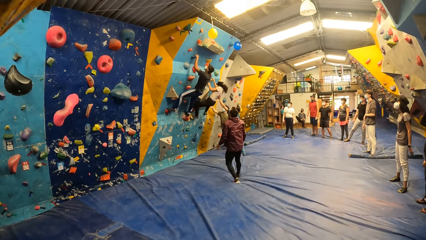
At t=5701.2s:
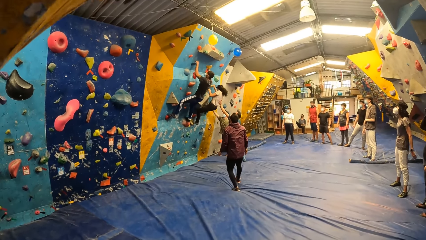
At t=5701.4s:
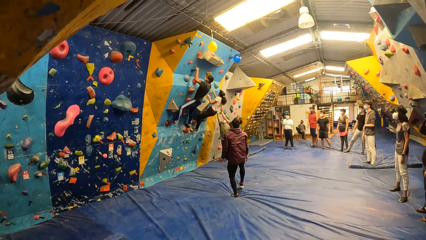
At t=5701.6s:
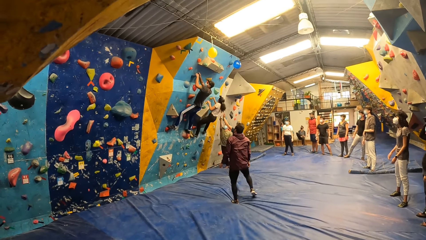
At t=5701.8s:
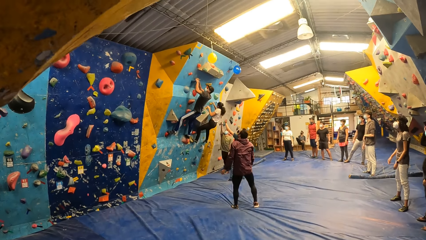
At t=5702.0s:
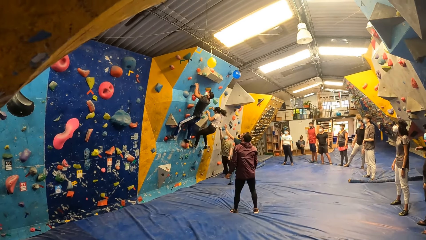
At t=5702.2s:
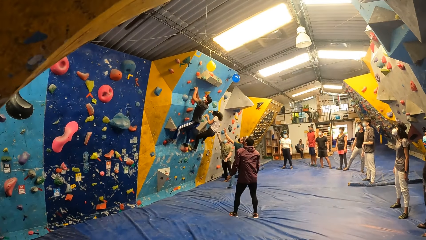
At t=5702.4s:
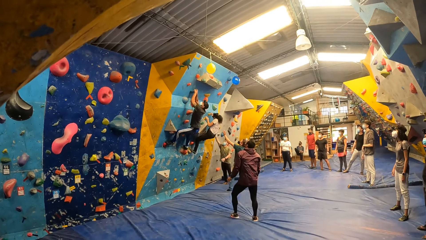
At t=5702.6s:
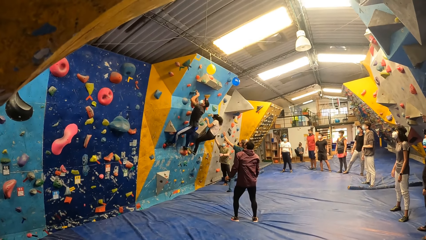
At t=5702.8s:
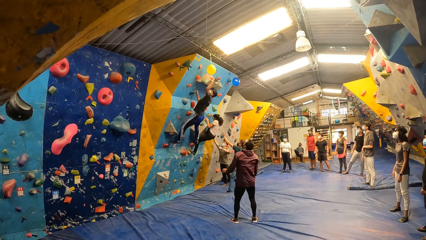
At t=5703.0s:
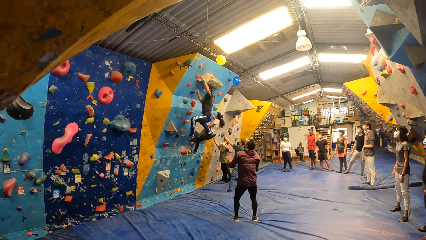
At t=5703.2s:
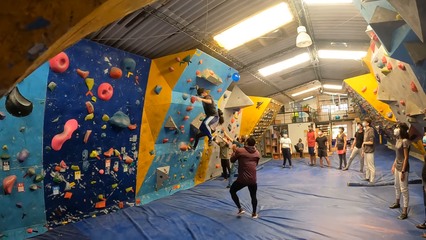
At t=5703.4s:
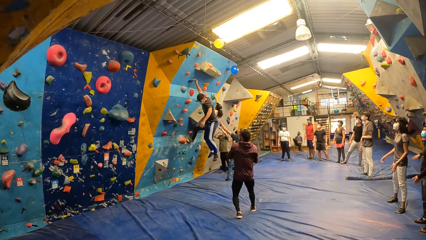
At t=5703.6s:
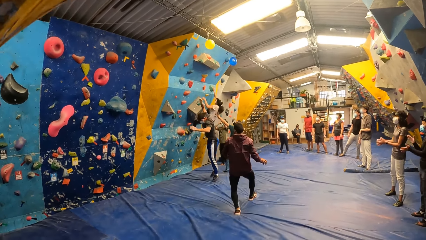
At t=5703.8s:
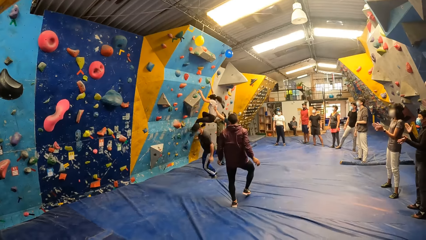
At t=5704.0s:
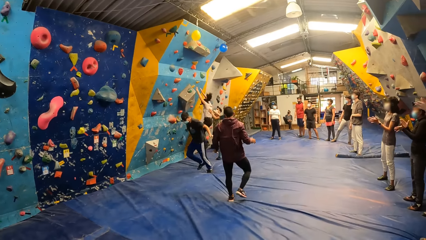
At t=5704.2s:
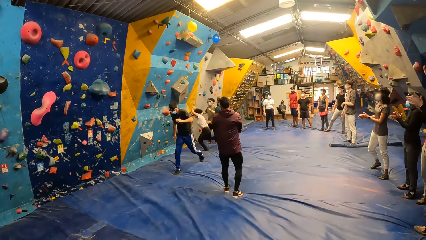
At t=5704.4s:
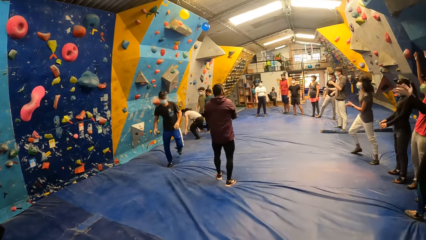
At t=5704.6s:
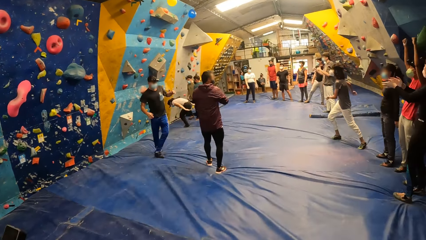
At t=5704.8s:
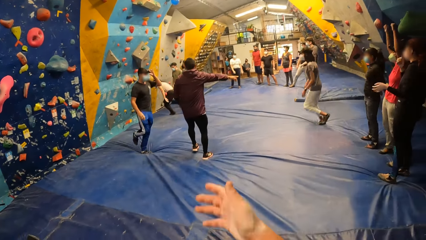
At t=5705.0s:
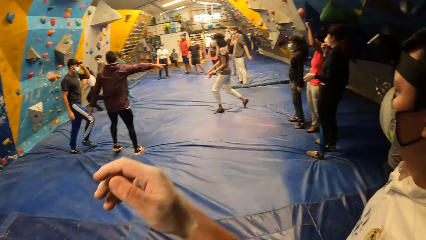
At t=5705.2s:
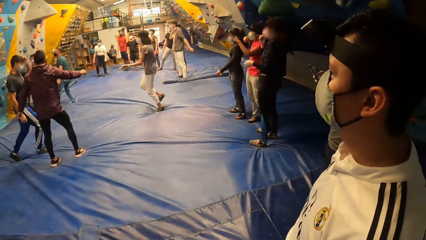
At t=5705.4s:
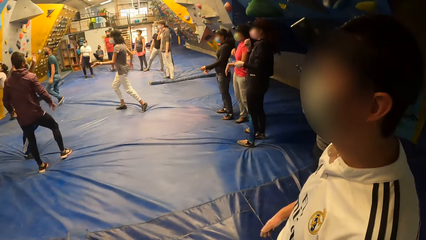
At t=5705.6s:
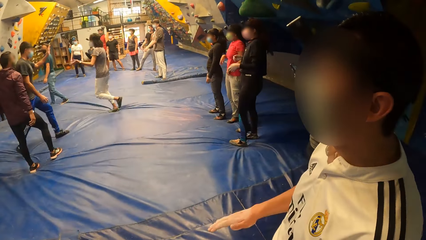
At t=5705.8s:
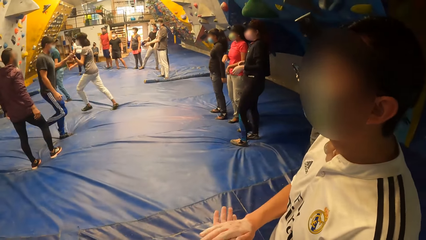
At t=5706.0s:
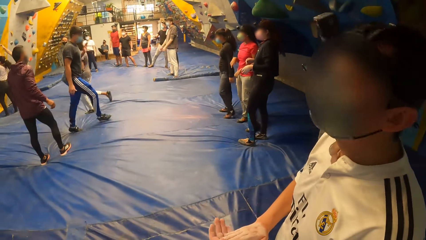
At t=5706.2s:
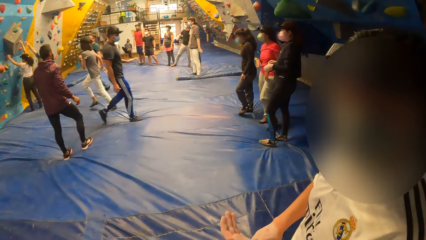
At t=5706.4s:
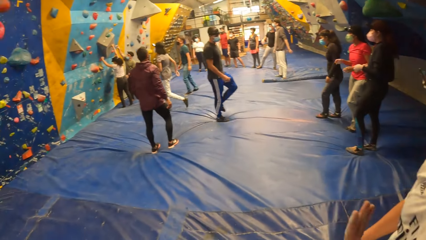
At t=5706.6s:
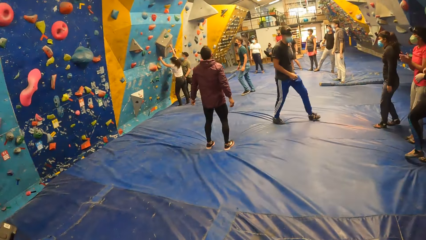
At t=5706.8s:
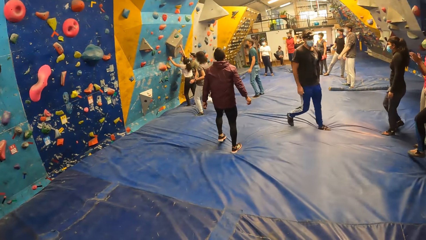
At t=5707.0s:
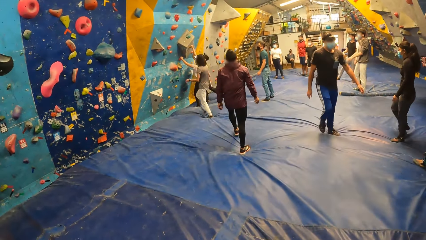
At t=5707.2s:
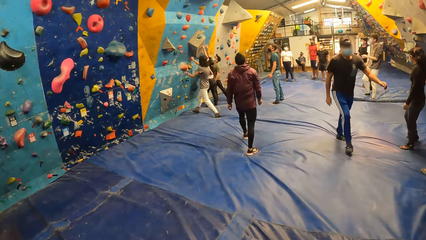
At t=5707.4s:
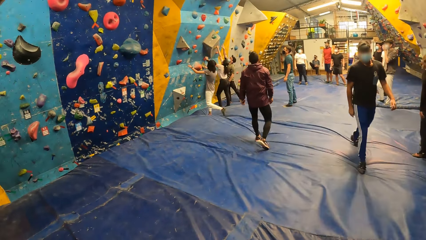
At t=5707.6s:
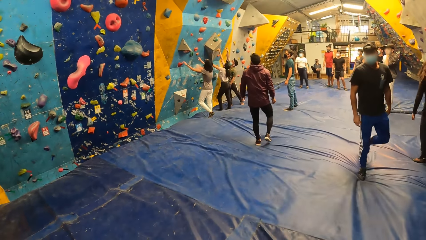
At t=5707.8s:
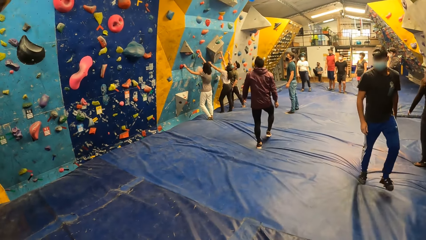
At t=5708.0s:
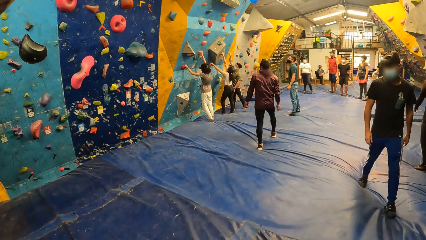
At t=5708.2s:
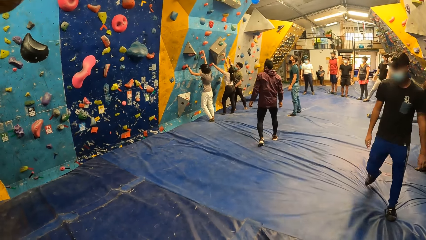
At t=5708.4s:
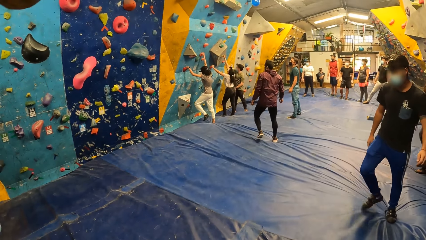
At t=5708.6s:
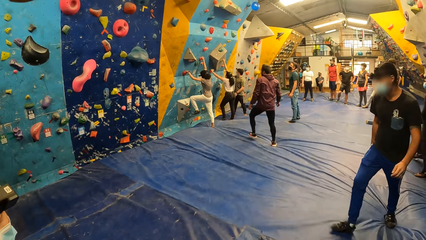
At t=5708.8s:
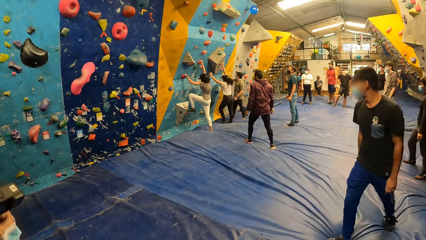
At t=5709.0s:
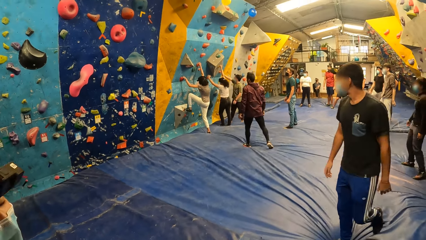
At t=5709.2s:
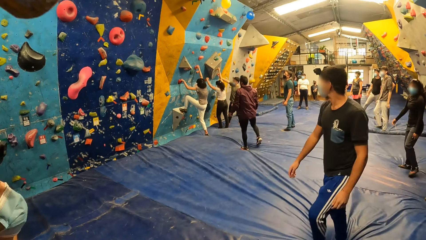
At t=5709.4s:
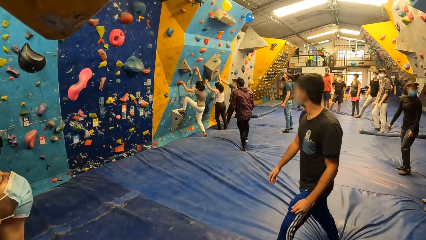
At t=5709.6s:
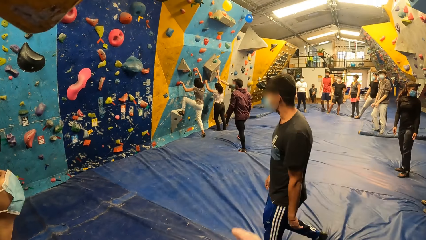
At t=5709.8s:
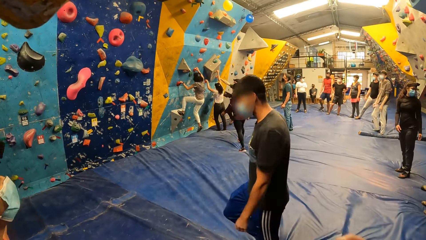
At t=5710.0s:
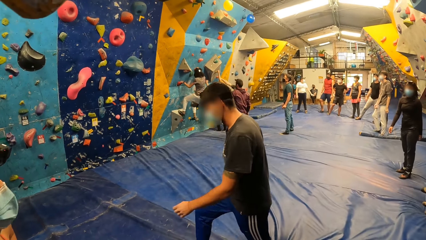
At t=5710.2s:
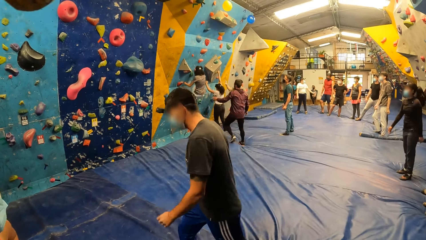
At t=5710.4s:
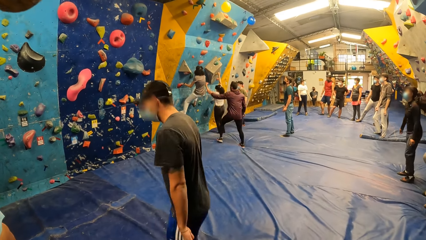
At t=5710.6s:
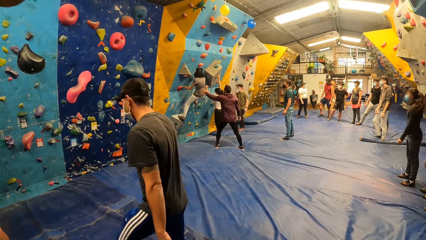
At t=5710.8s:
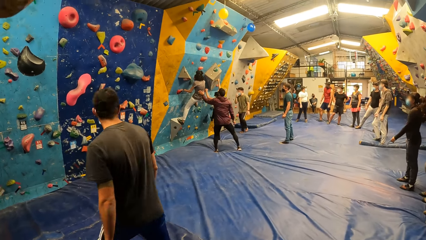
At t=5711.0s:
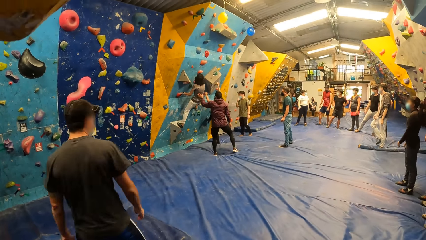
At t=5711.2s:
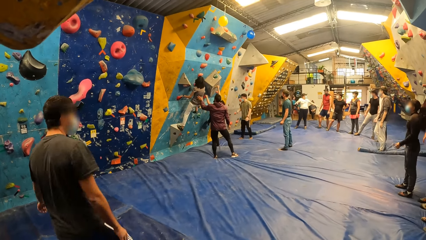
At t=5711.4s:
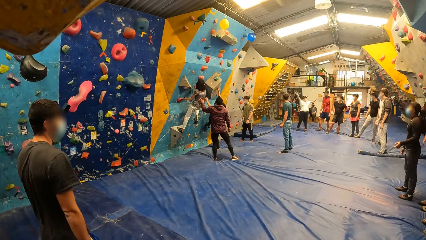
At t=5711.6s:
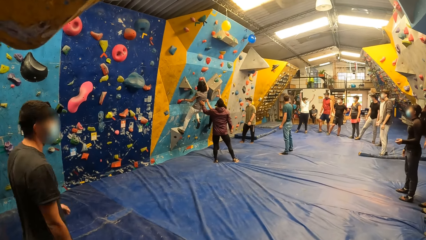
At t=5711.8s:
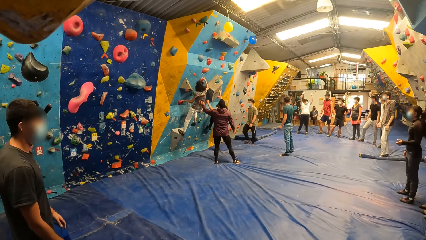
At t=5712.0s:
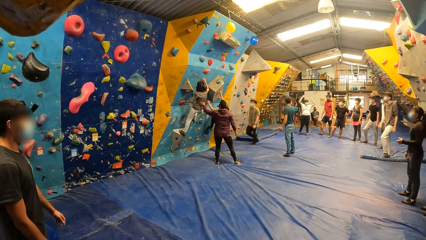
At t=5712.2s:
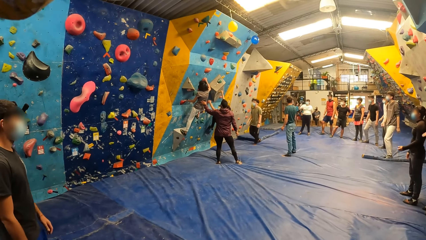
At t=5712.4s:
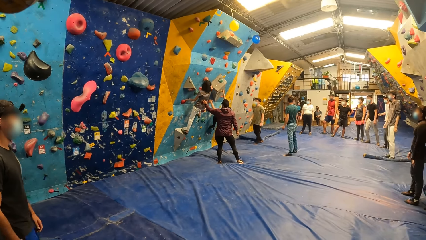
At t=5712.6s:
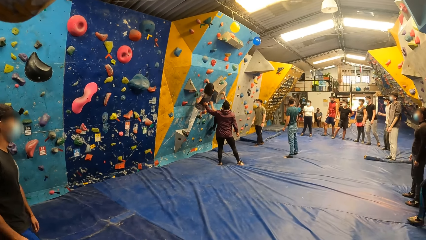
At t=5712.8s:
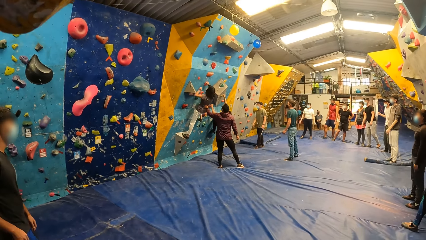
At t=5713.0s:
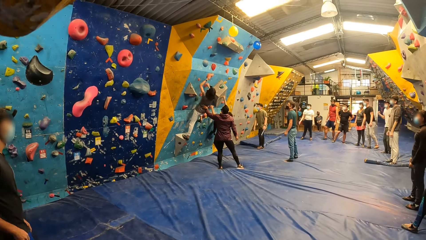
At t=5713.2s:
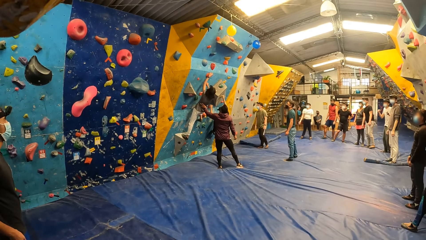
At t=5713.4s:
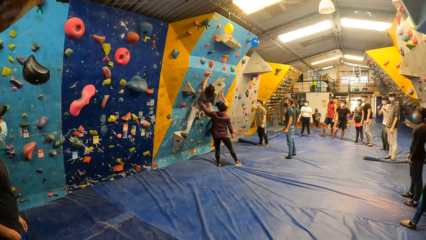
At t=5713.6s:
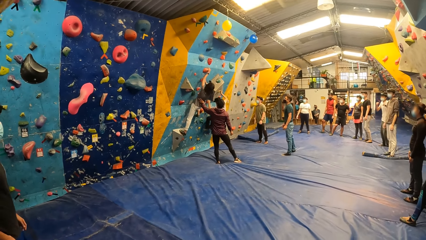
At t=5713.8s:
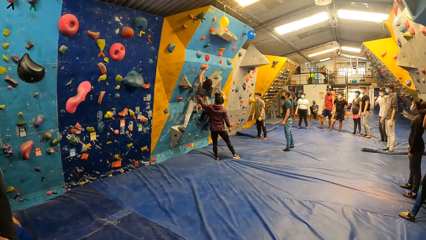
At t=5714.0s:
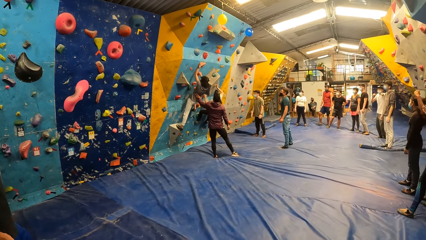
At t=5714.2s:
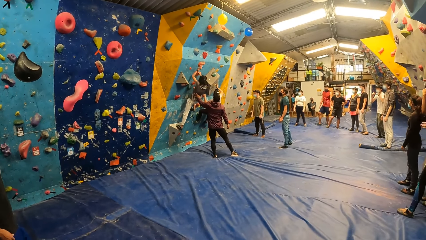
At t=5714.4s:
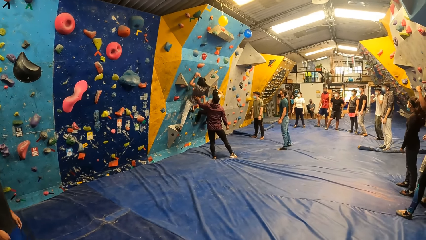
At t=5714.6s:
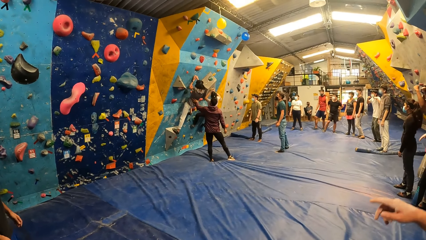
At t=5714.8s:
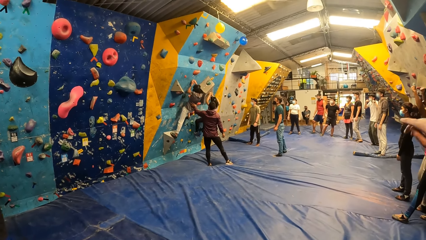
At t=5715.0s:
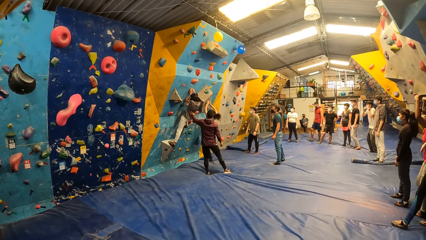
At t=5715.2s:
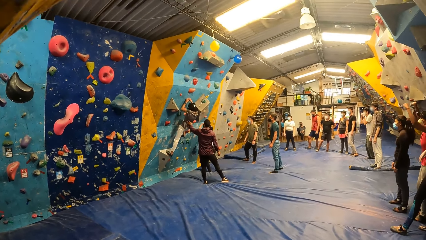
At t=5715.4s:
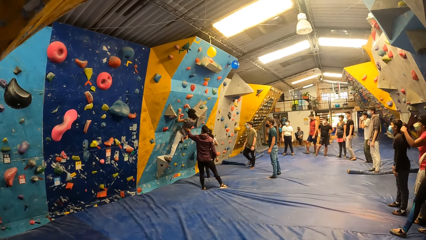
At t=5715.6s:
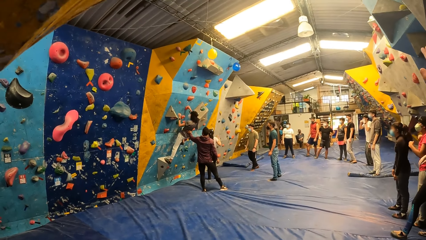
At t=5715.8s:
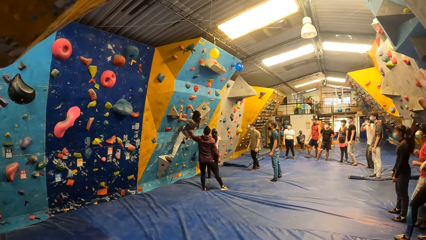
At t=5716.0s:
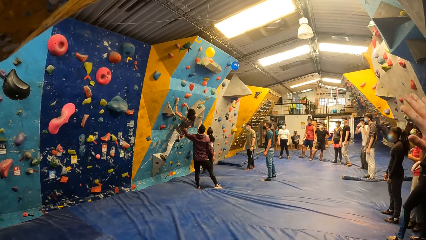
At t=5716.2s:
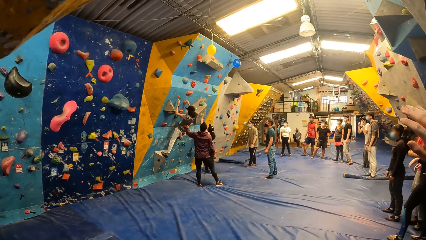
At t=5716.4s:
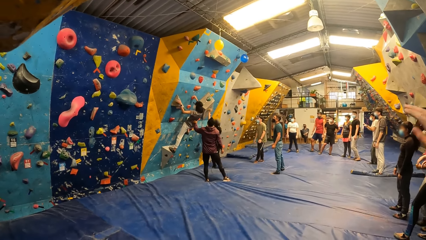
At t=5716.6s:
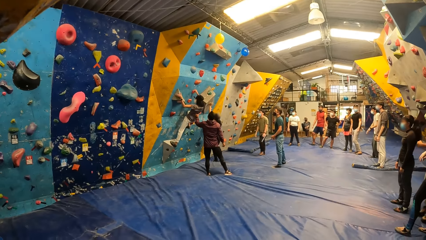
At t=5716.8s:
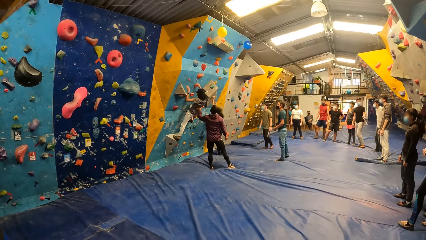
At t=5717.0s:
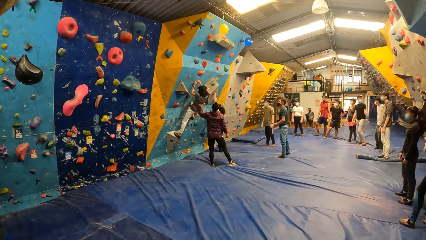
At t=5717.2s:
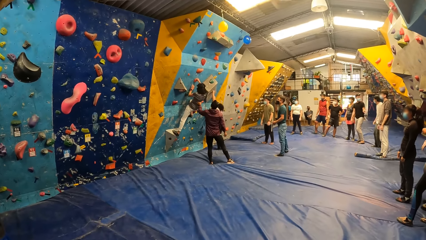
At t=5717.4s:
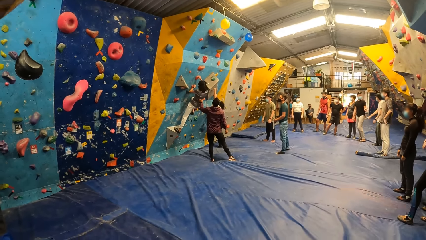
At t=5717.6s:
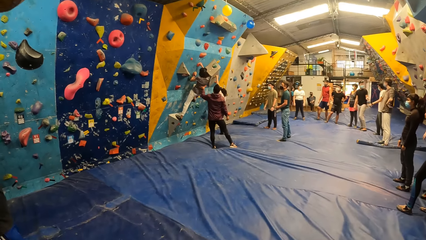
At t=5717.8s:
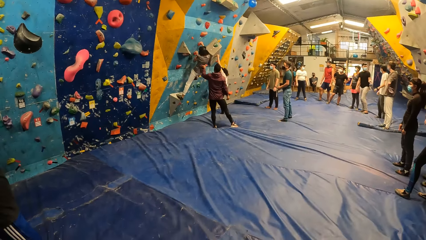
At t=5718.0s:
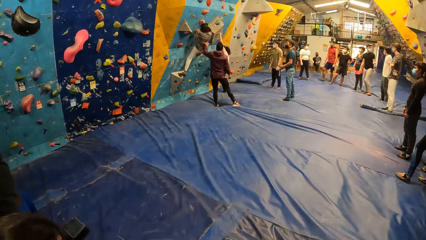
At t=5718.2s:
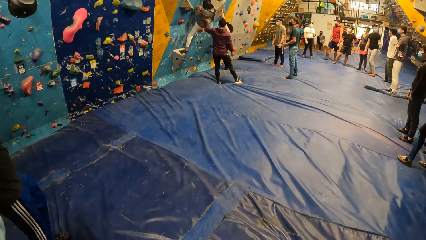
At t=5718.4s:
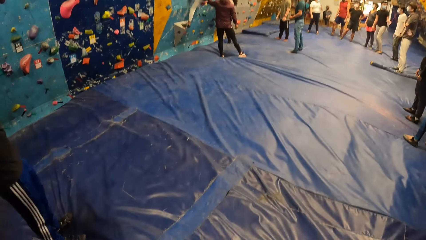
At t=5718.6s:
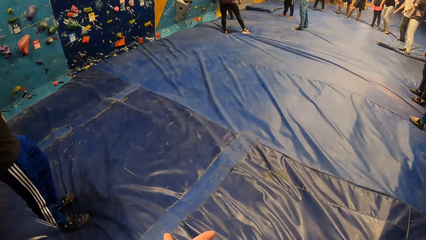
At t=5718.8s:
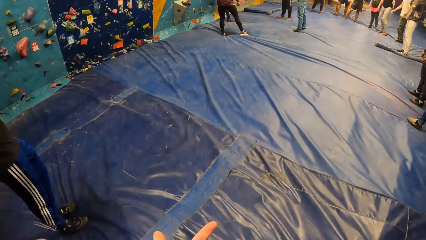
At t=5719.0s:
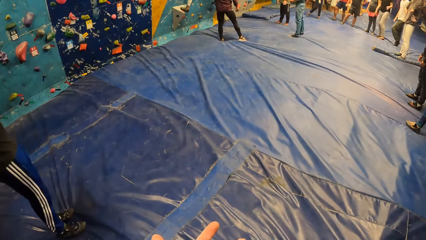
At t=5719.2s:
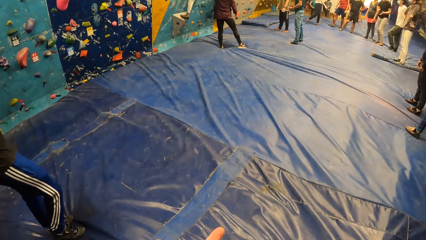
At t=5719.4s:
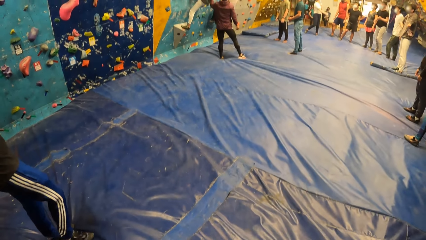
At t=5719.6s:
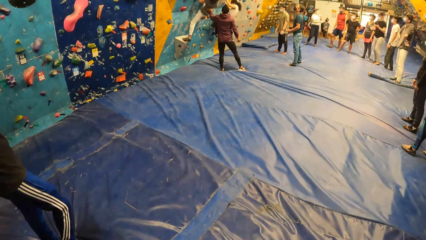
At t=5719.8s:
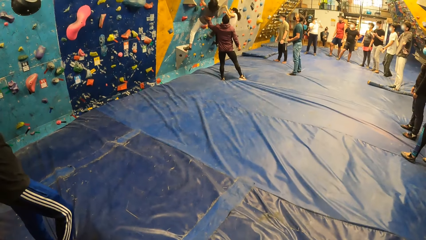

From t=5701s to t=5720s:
The man touches a balloon on the bouldering wall with his left hand. The man jumps down the bouldering wall. A woman runs towards the bouldering wall. Another man gesticulates with his right hand. The first man touches the woman's left hand with his left hand. The woman climbs the bouldering wall with both hands. The second man assists the woman with his left hand. Another woman climbs the bouldering wall with both hands.
